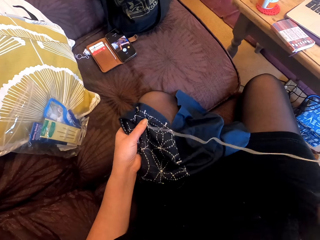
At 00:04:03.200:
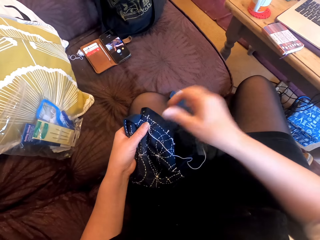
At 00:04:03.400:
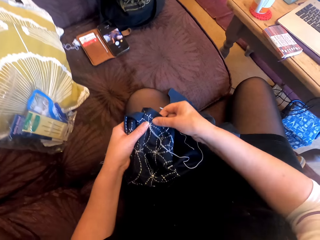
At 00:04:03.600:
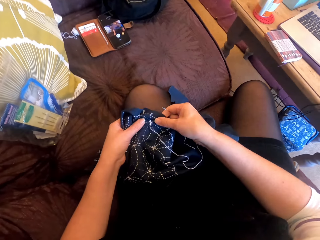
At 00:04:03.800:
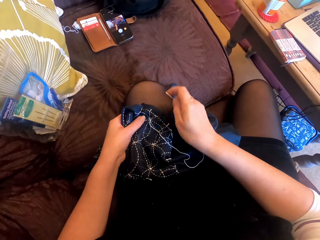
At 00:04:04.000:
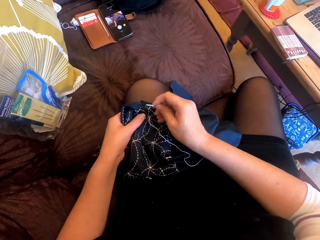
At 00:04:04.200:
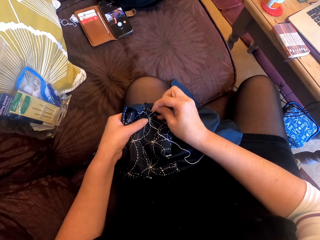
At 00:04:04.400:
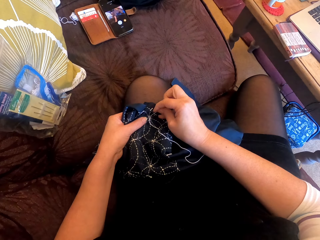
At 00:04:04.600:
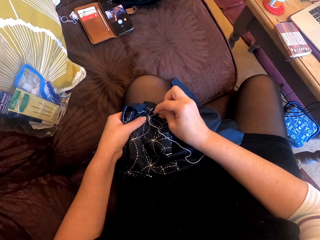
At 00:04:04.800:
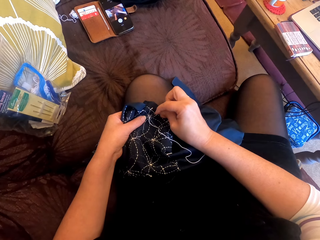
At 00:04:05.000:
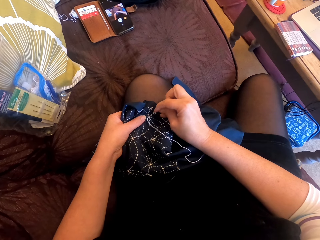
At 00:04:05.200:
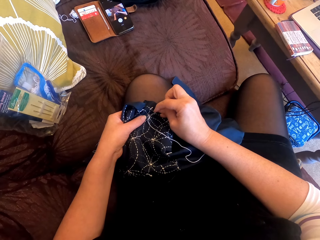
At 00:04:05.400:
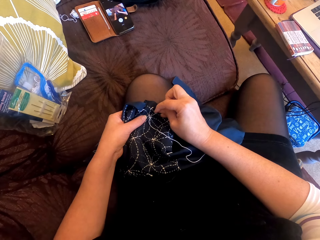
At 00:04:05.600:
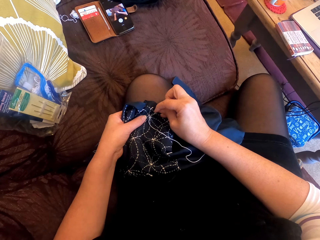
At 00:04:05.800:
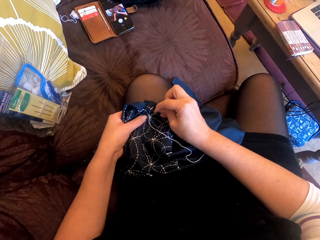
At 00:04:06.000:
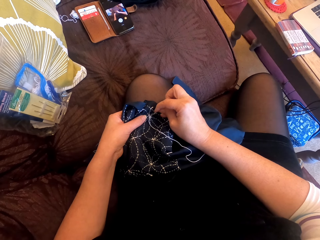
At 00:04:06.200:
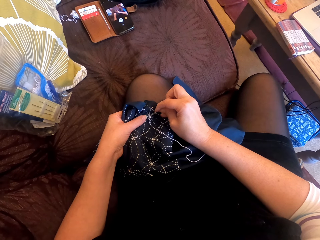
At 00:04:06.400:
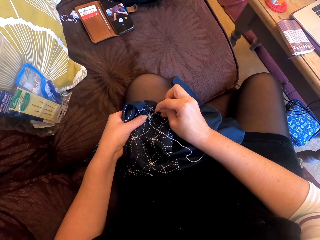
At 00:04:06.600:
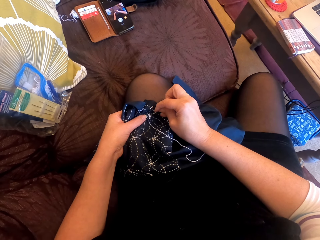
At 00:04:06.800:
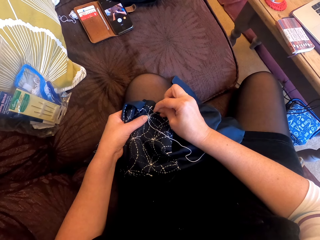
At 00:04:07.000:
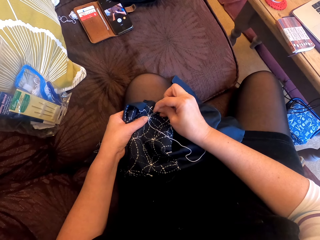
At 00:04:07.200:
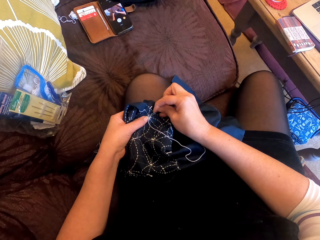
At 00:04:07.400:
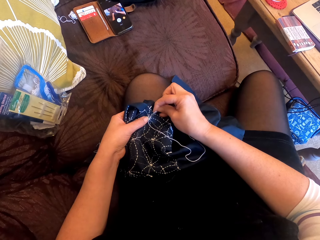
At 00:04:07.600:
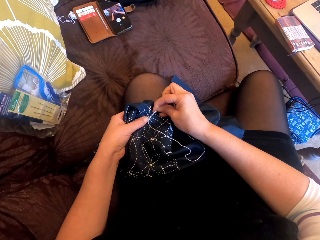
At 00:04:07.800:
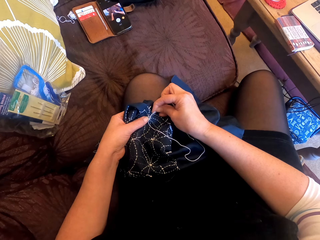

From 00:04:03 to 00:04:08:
The camera wearer touches the cloth. They sew the cloth. They straighten the cloth.

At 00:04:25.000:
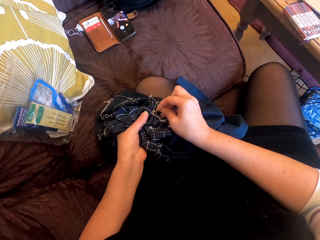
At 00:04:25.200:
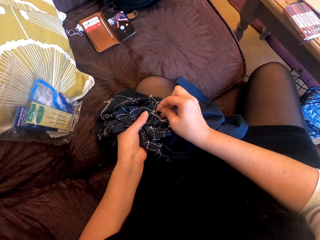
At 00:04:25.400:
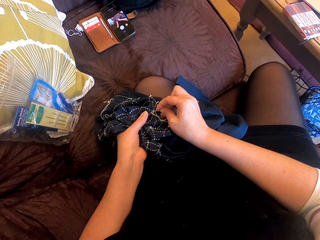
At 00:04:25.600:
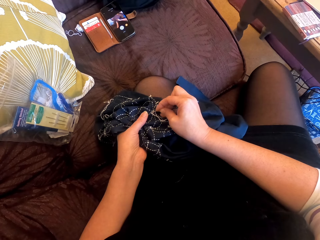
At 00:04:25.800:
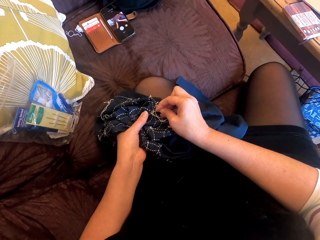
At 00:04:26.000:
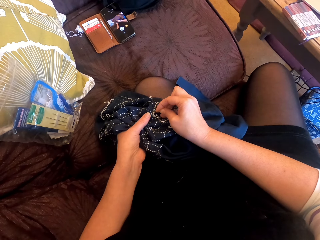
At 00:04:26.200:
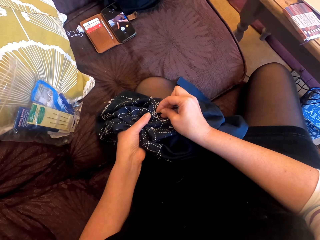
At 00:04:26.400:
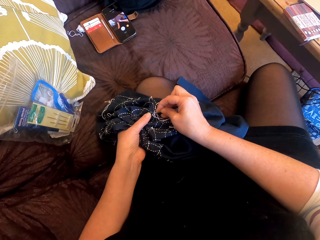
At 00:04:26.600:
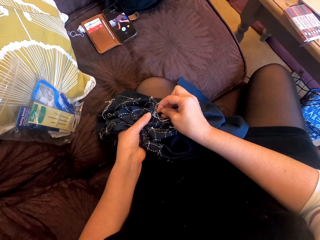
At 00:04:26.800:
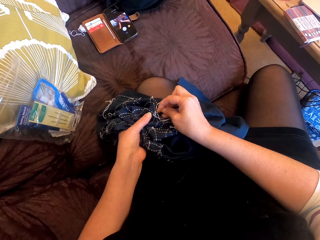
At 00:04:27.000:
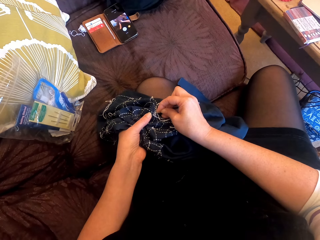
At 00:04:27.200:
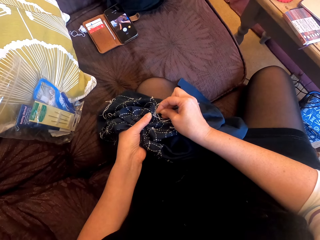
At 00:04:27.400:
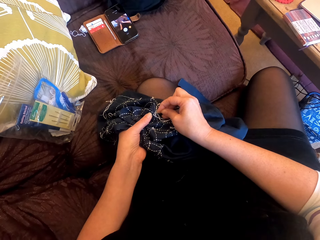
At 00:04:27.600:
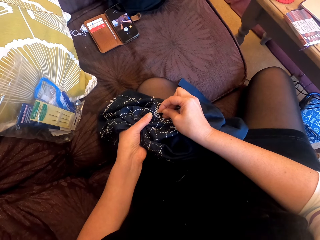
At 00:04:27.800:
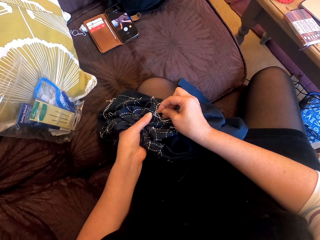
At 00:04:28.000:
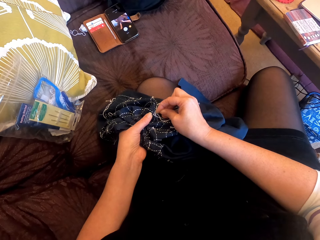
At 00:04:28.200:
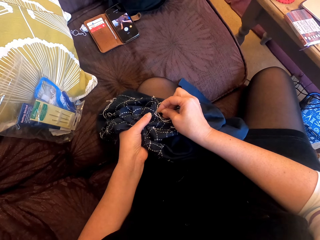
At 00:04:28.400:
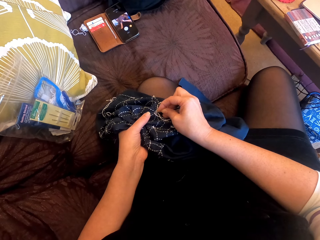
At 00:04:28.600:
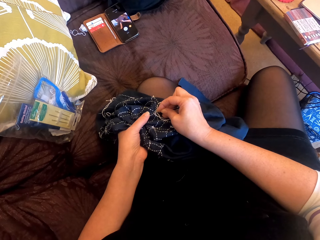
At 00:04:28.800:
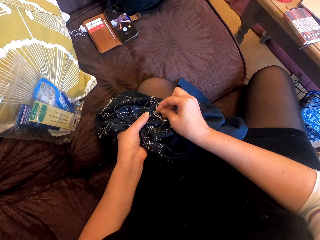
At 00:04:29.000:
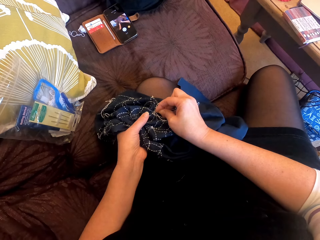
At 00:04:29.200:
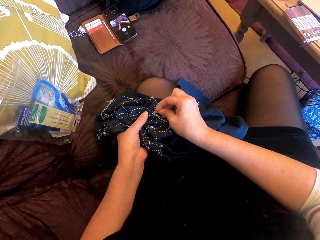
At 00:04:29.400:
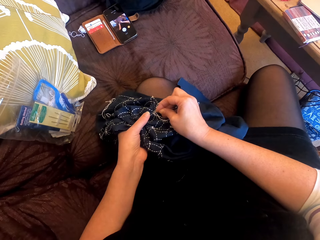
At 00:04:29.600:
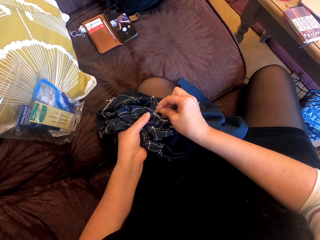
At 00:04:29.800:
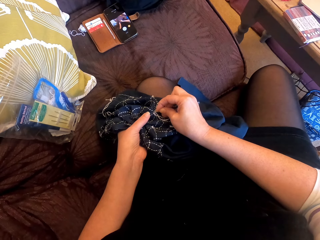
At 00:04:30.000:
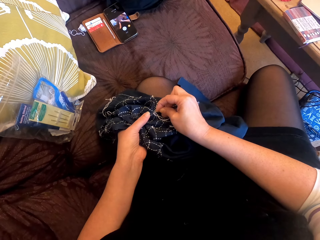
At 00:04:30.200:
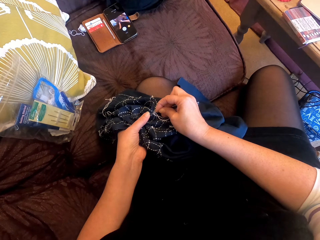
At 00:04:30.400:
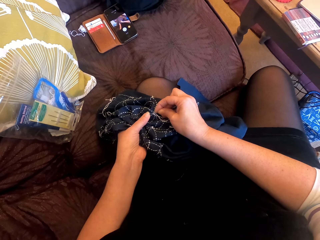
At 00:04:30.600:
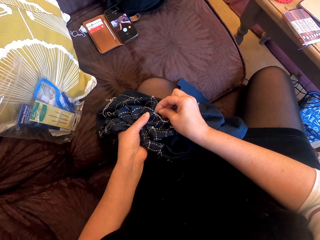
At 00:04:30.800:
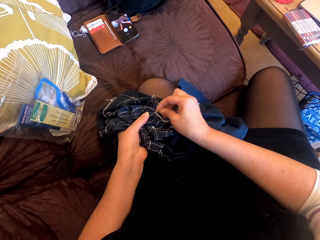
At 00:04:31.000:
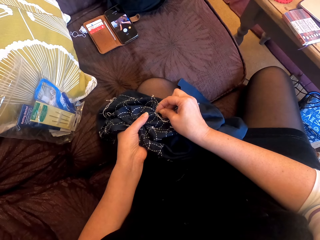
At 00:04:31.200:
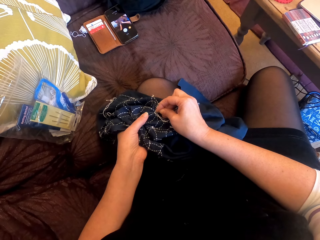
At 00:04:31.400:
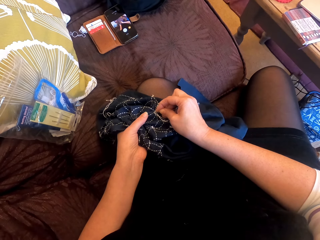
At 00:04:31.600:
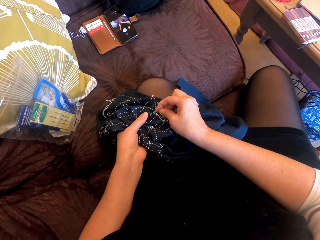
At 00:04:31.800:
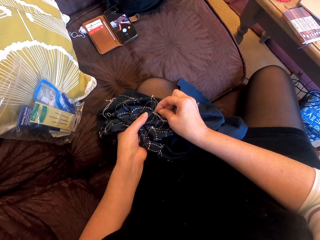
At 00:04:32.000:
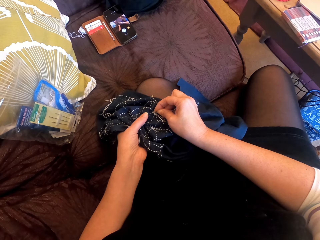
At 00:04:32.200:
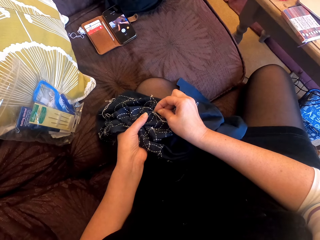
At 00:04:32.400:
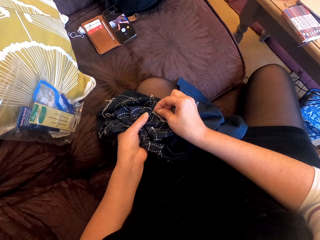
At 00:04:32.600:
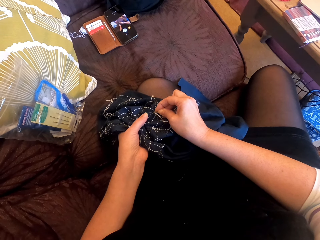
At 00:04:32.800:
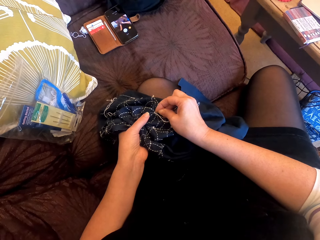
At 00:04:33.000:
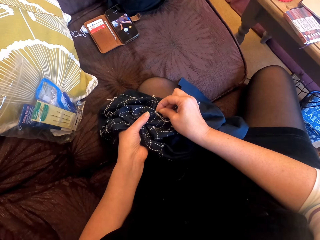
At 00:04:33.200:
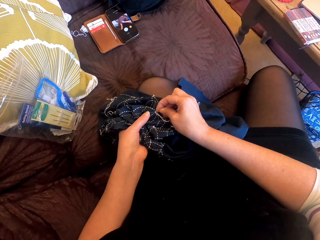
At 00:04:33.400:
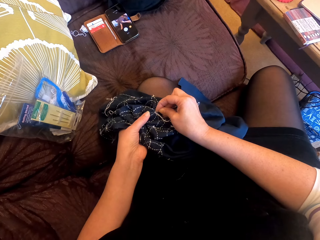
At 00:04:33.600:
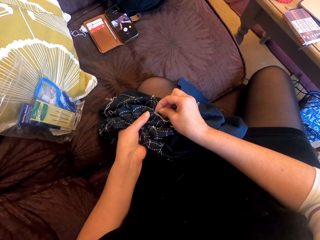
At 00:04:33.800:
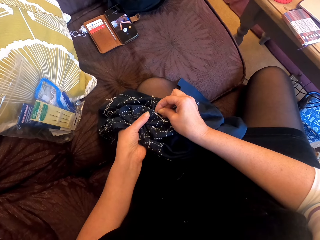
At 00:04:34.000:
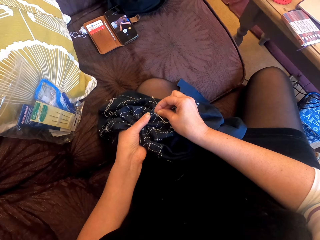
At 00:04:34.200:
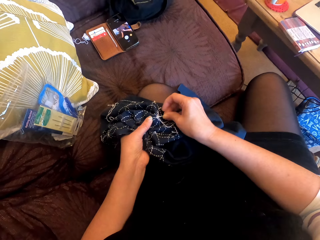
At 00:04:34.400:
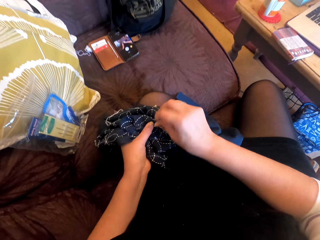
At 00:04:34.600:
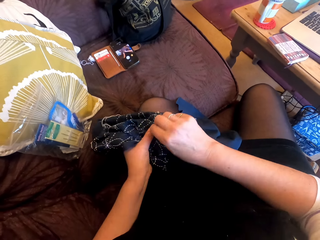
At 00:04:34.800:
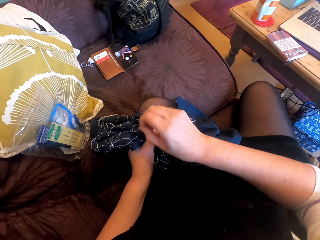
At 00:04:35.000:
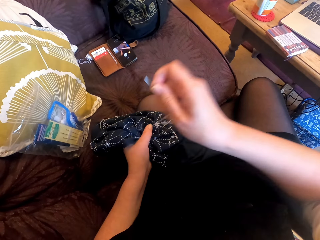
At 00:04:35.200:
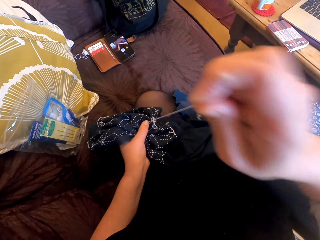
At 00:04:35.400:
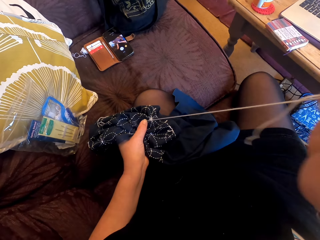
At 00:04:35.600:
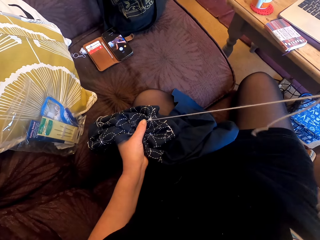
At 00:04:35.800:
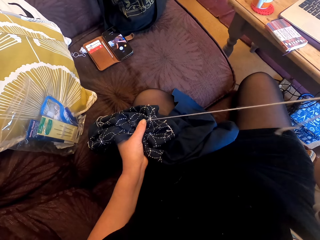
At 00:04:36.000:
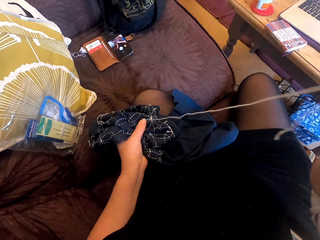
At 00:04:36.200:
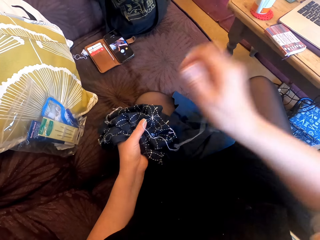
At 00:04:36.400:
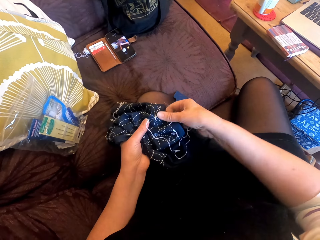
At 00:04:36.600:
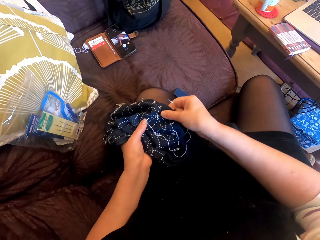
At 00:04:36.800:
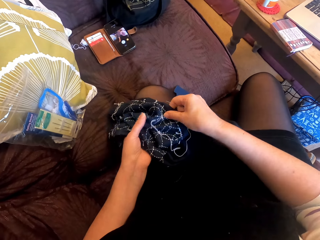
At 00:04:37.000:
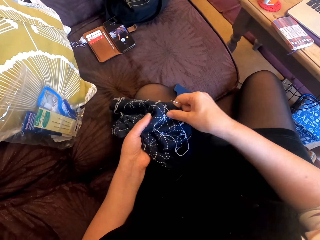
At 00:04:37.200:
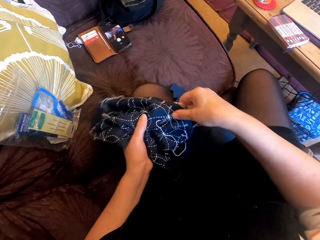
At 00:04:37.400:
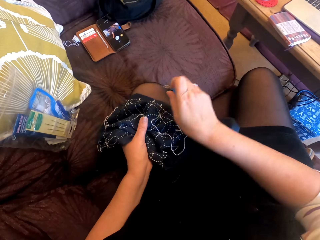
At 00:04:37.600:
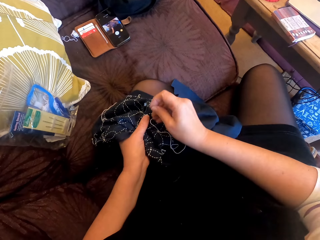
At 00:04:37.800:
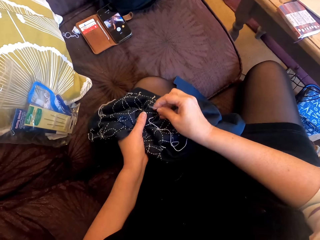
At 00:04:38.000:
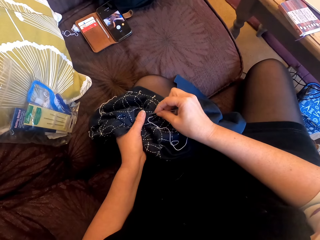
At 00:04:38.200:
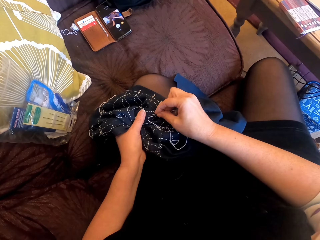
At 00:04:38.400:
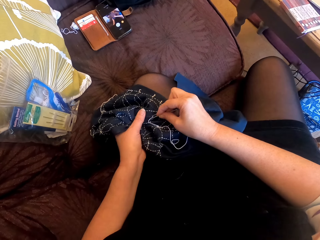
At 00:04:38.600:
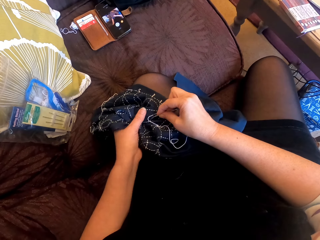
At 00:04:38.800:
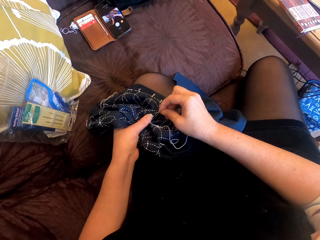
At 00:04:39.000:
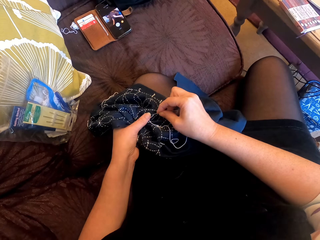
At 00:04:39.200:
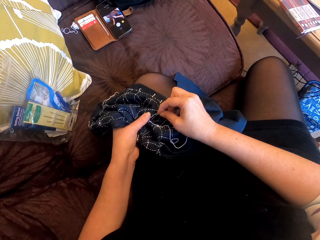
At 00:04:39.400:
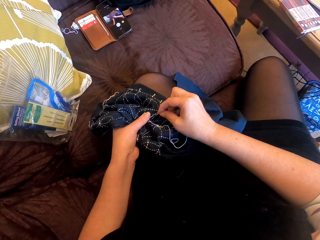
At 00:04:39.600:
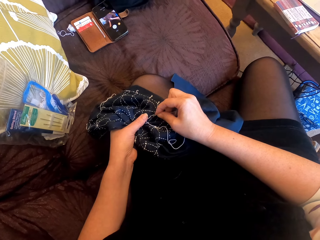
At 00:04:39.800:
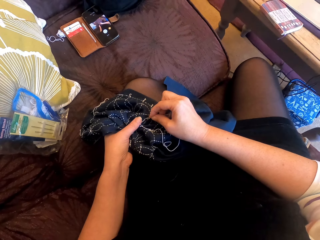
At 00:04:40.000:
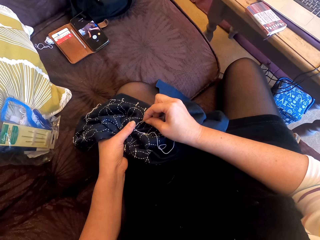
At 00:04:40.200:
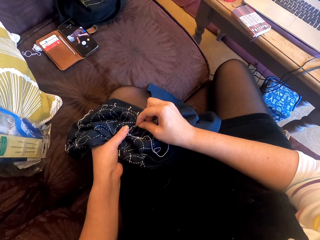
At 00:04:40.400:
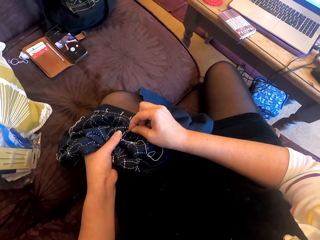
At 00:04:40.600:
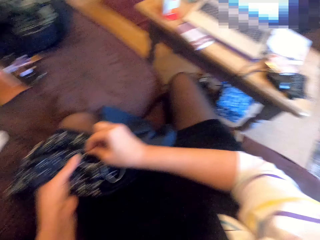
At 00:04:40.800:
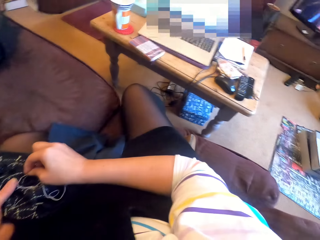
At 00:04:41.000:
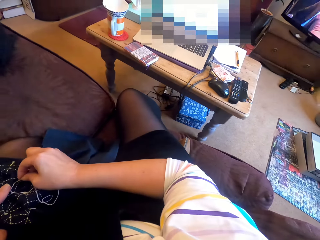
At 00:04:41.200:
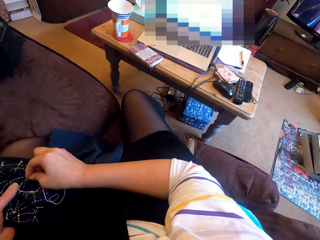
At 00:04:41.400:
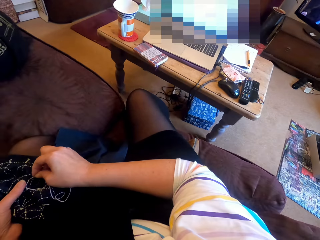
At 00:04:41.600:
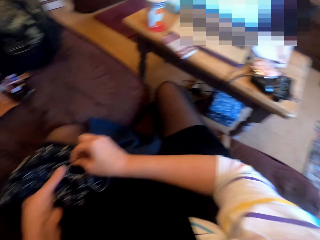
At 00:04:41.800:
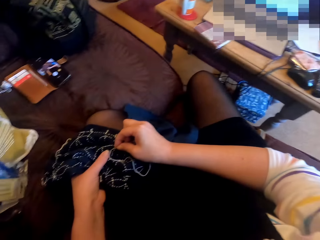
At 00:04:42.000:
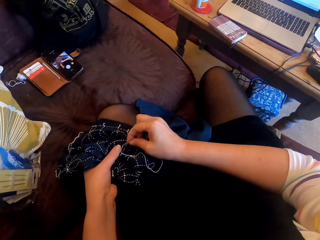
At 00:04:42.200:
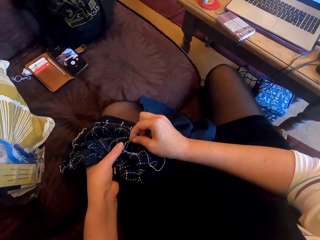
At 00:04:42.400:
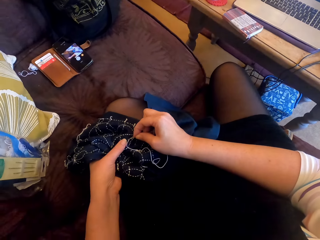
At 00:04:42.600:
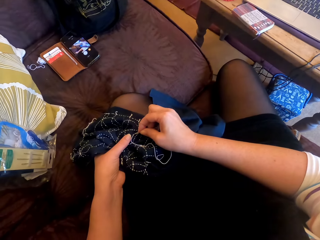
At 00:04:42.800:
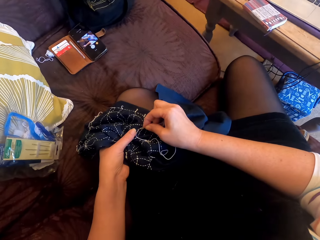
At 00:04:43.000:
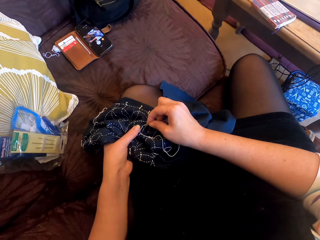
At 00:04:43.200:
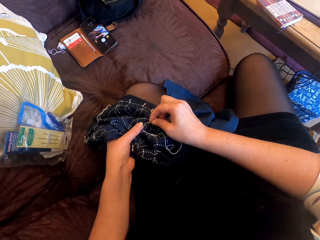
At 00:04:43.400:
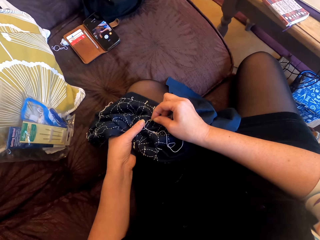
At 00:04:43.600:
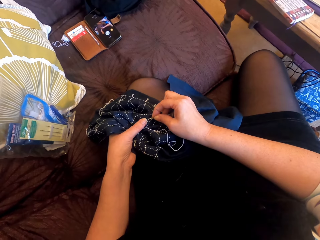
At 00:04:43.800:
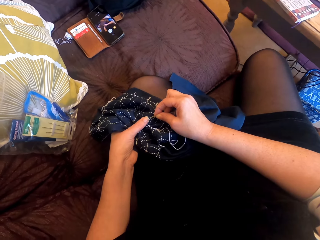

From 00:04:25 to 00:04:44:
The camera wearer sews the cloth. They pull the thread. They straighten the cloth. They hold the cloth. They sew the cloth. They look around.
